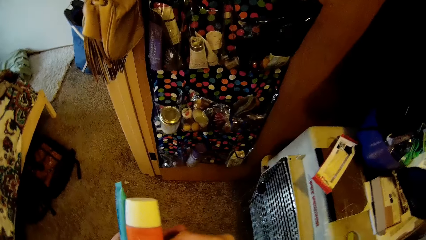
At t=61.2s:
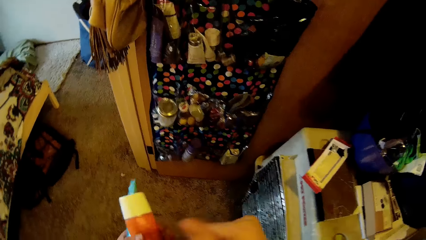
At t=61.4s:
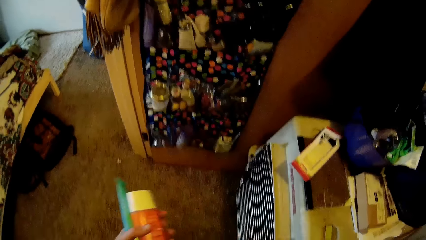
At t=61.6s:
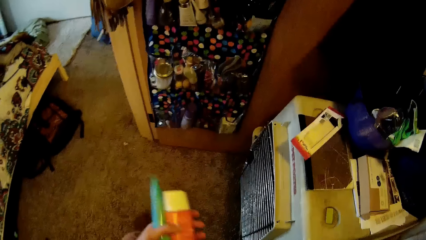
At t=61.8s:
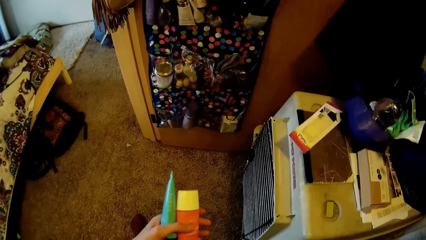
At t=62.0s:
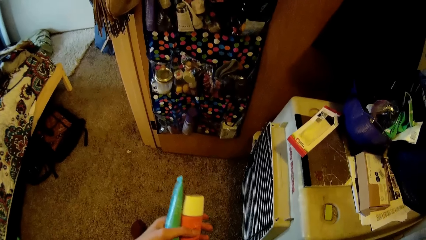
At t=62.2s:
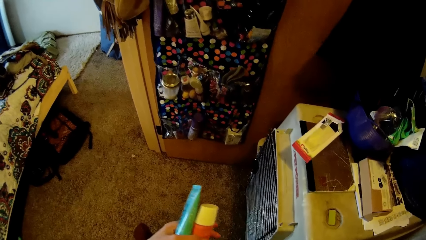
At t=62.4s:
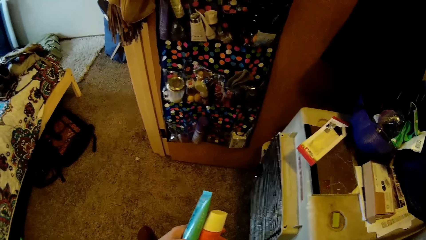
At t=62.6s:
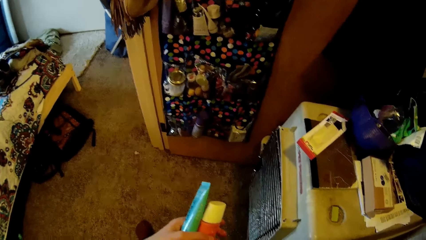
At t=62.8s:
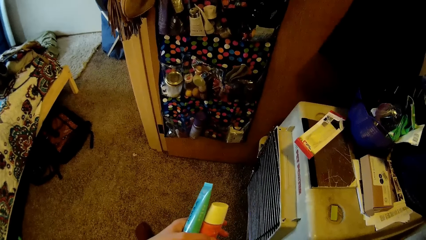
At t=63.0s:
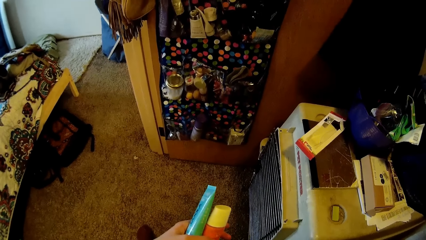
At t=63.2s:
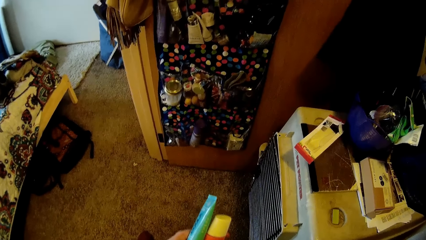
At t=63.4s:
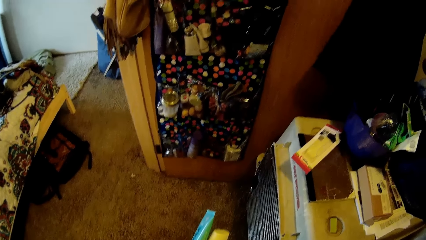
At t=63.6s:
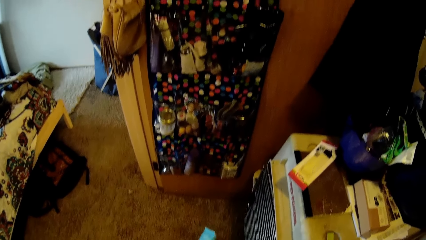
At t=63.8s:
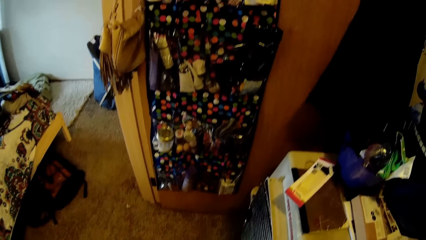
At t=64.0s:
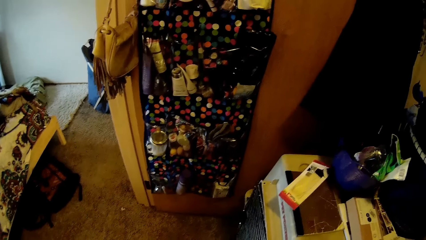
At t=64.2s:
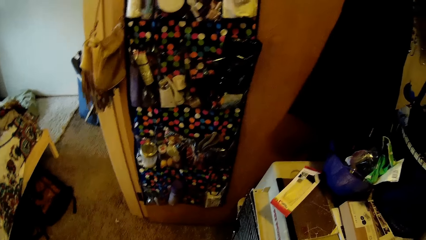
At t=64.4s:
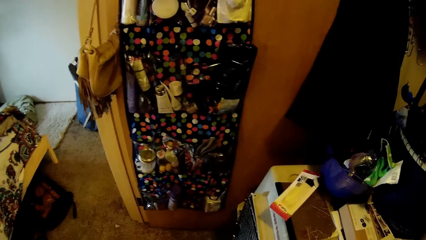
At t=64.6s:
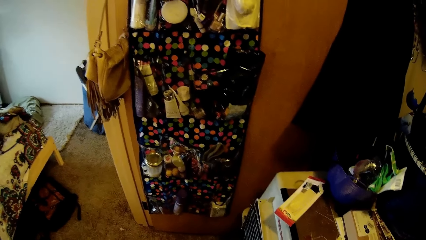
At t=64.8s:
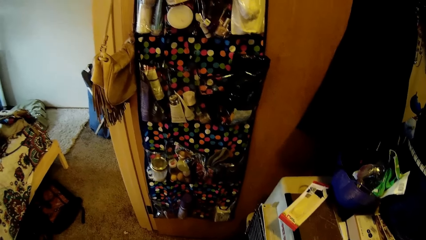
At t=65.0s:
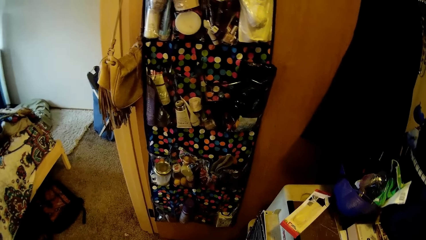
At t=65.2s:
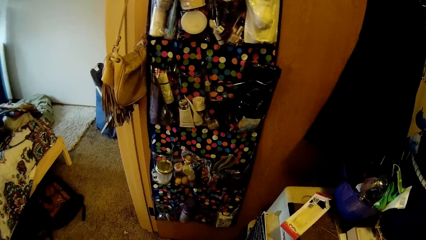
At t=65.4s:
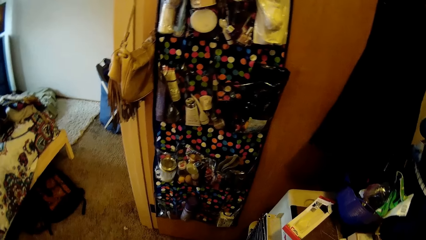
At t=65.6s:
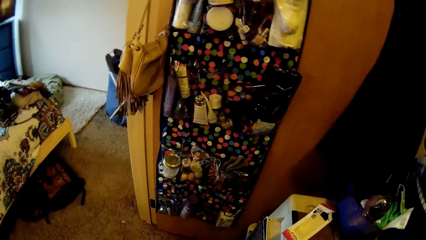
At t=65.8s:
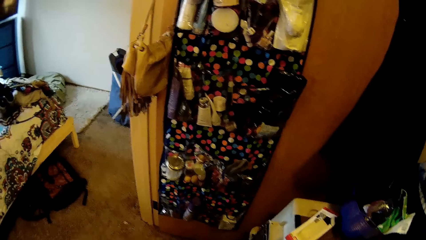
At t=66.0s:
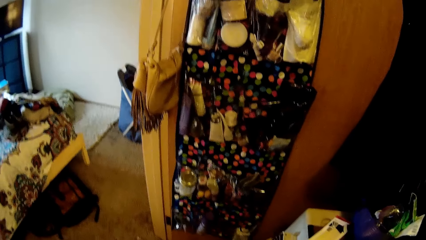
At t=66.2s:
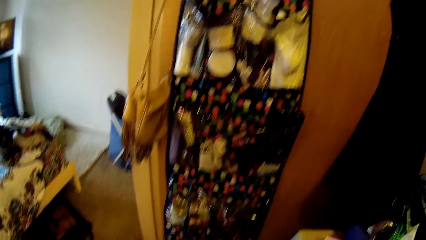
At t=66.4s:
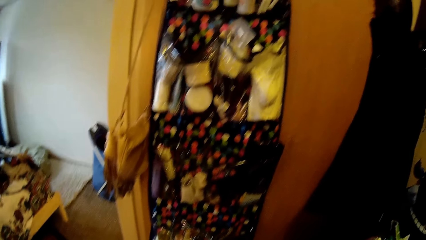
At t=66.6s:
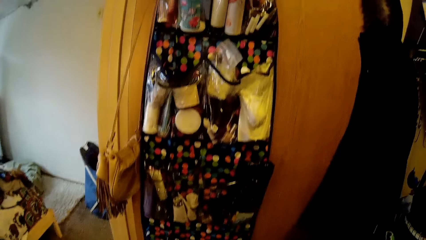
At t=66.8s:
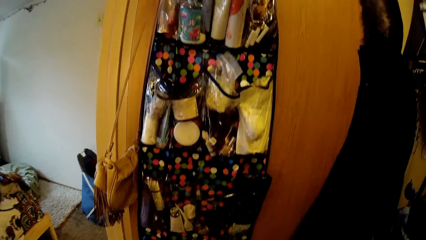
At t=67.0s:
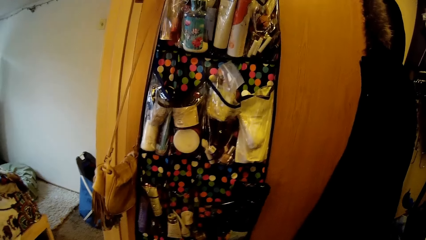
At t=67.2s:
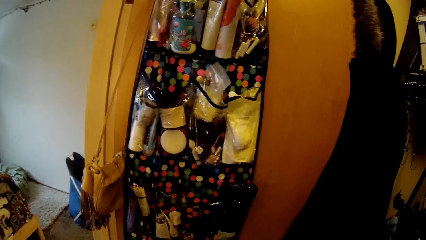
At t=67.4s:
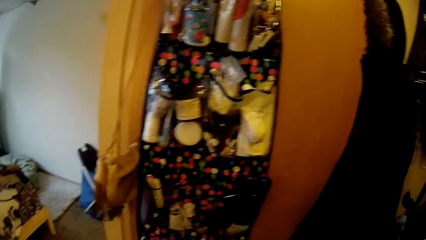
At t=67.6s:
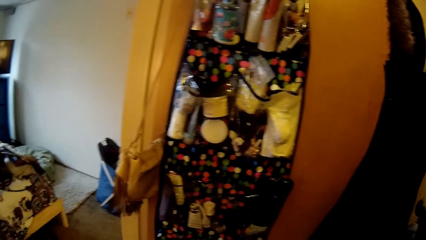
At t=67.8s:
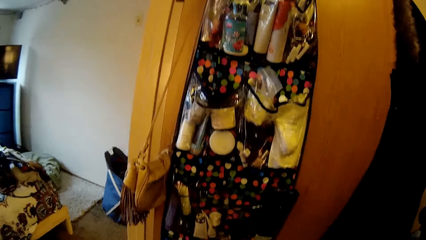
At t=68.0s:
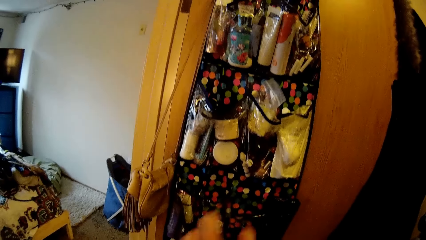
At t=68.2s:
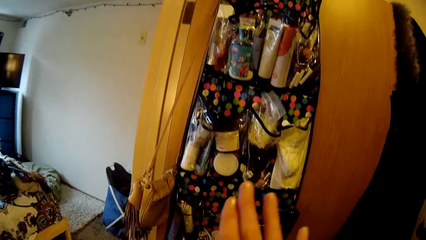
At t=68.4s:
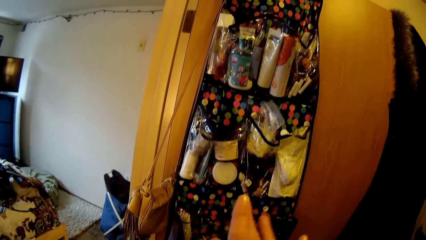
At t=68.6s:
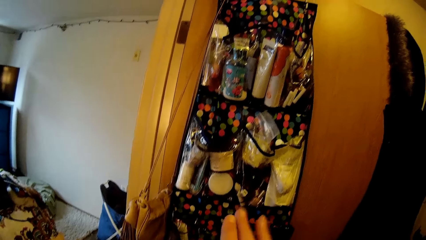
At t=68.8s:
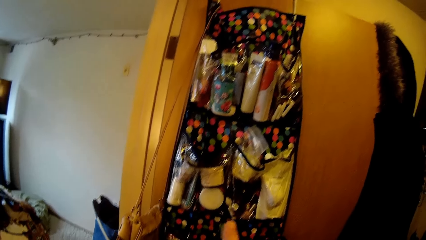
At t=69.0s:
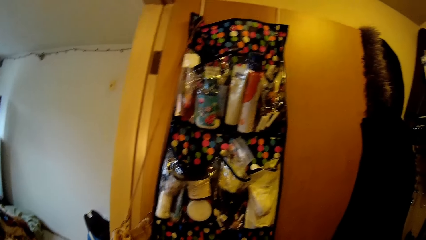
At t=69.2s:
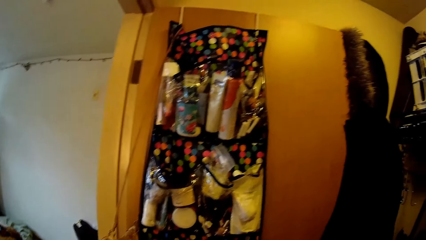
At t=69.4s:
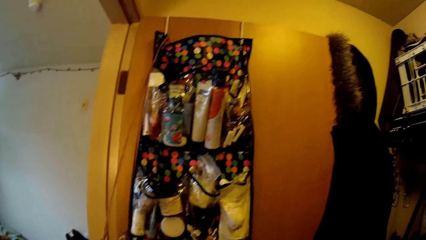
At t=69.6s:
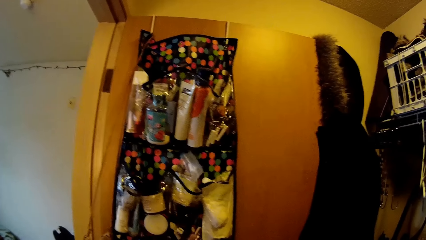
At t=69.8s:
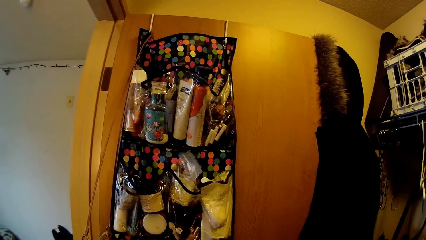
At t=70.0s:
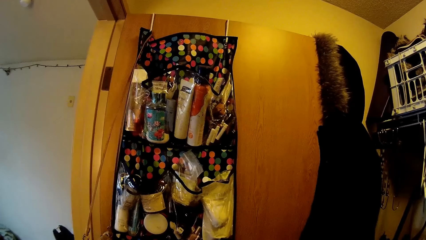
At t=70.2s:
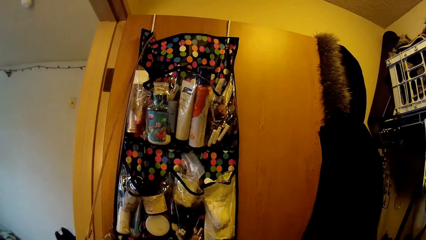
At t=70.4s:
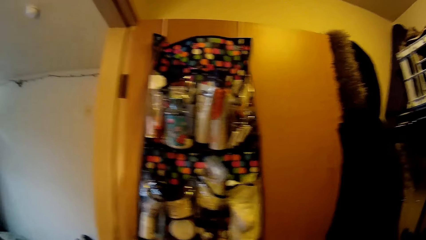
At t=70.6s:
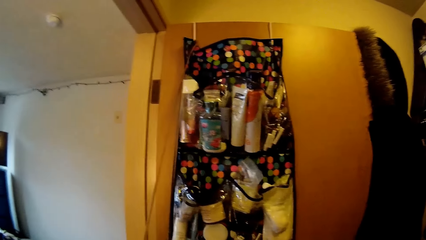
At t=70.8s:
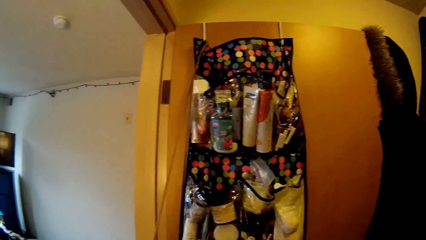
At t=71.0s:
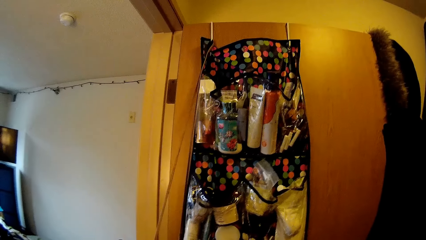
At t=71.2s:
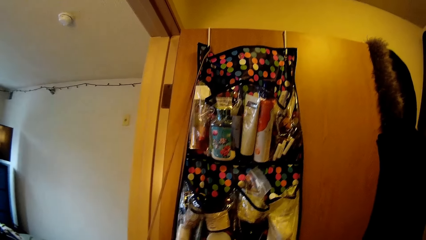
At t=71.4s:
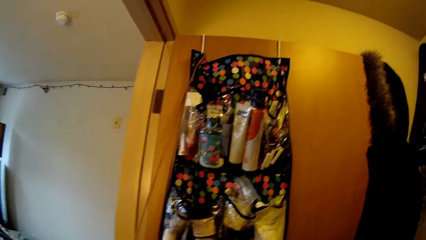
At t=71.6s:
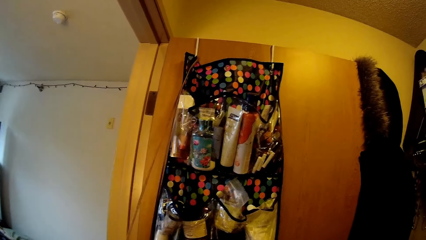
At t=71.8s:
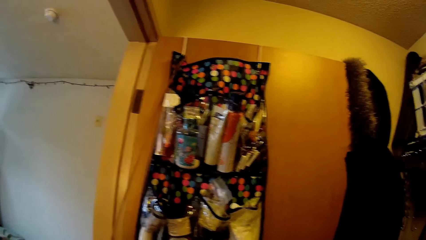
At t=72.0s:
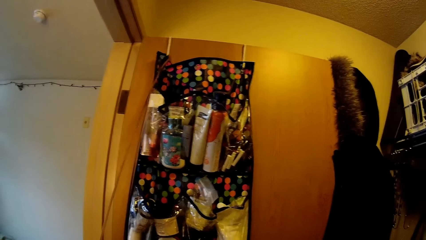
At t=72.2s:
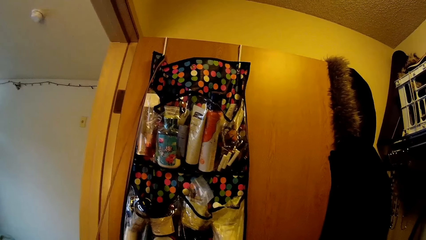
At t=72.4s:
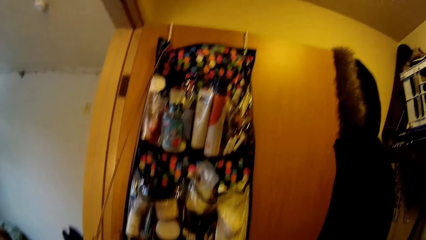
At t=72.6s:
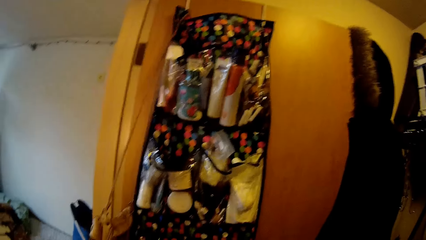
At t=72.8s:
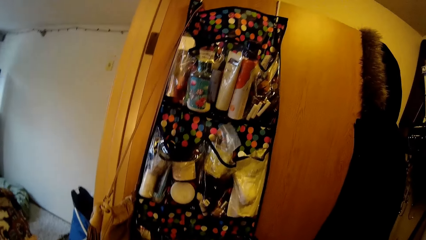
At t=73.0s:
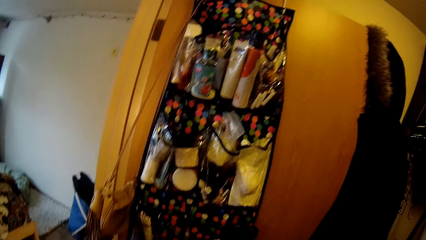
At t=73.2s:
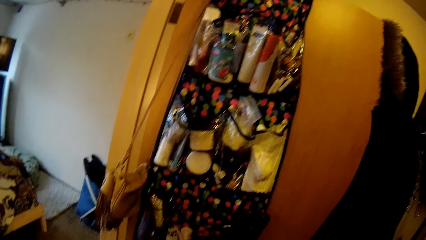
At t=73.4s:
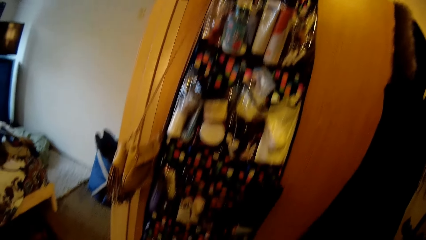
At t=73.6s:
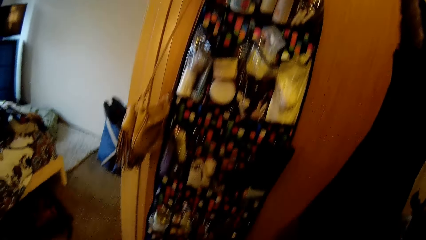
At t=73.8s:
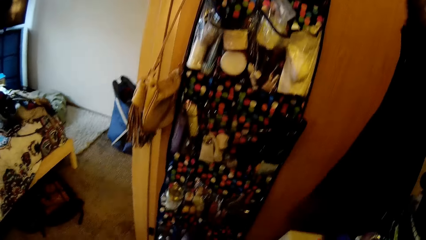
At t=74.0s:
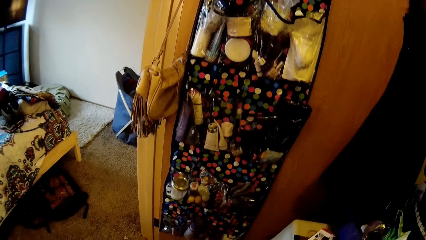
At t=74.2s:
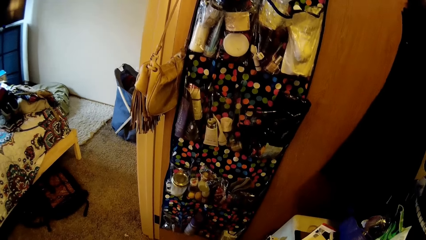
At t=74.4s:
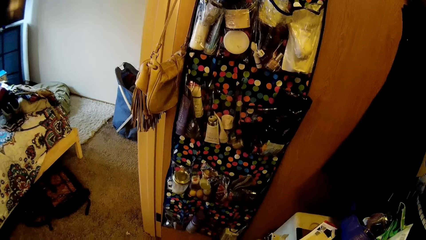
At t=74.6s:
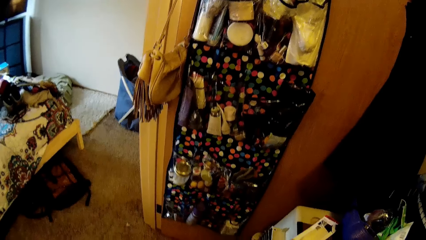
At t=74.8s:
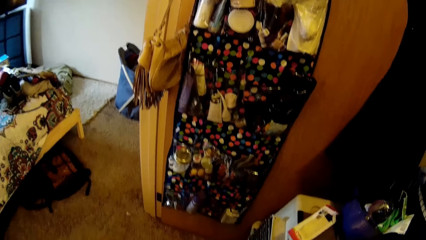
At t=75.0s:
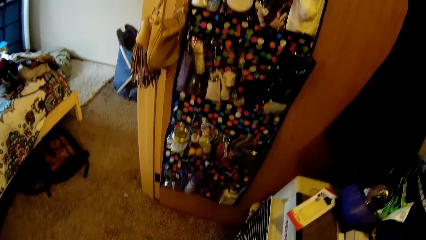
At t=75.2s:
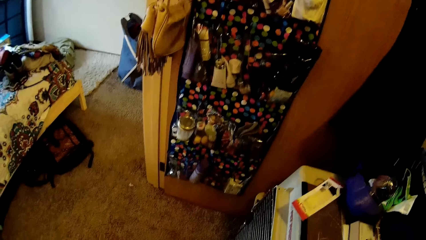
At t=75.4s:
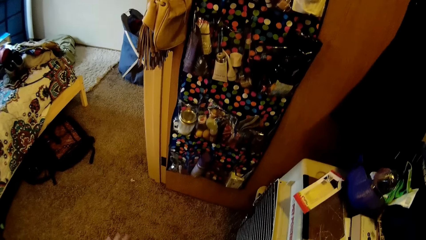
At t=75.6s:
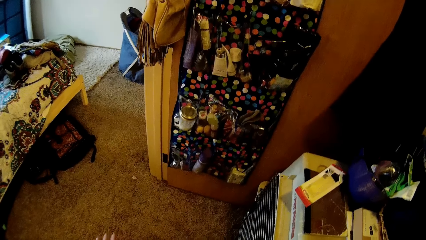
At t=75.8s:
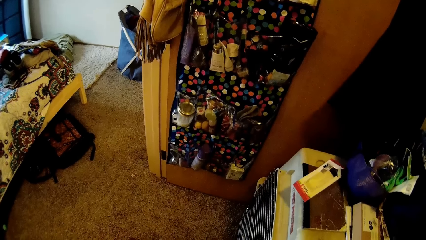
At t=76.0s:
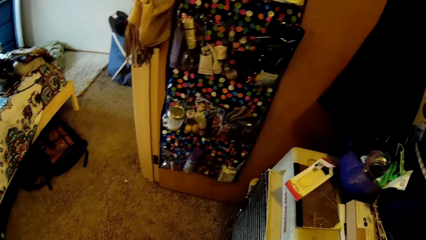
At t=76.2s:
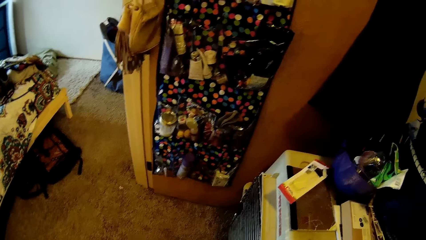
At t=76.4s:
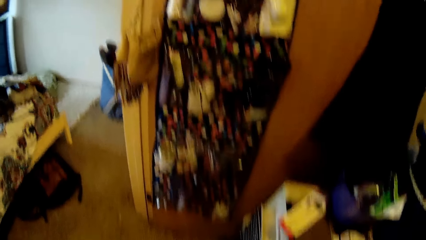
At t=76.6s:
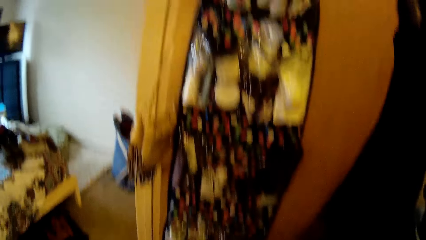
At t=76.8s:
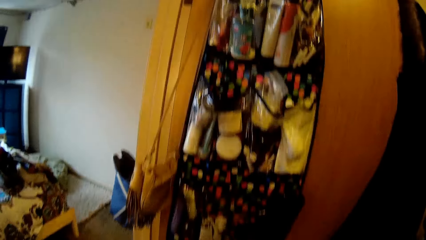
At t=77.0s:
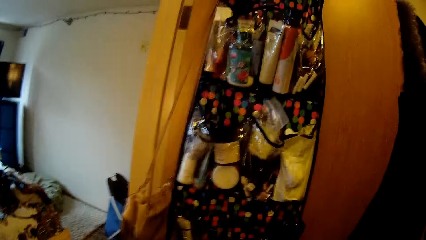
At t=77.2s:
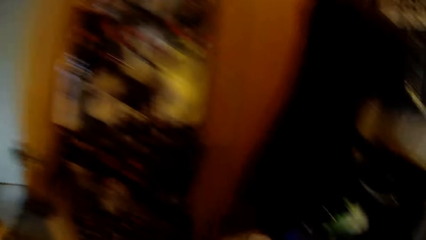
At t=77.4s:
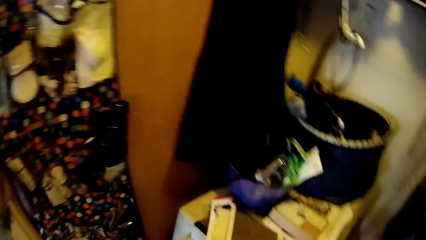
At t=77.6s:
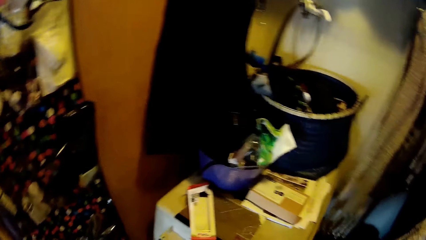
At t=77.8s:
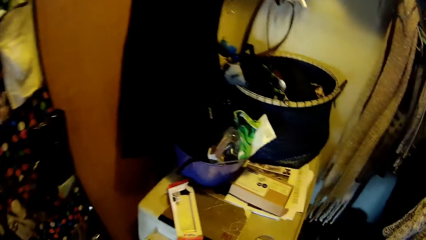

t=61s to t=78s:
The camera wearer holds a cream. She looks at the cream bag. She shakes her fingers. She looks around the closet.
